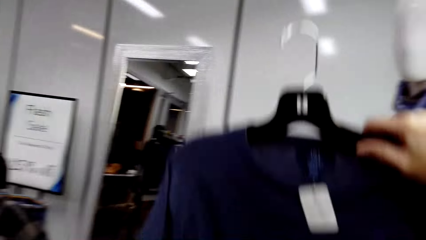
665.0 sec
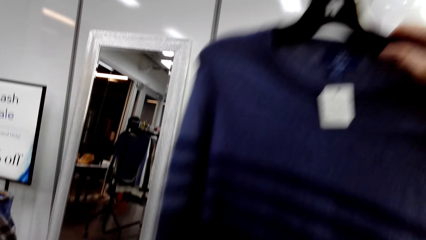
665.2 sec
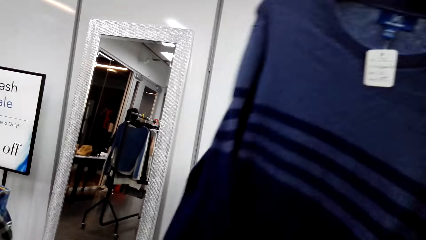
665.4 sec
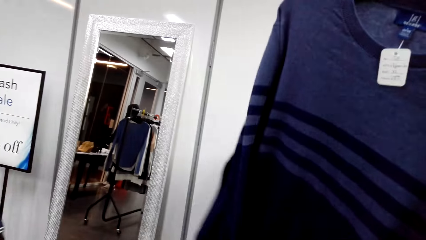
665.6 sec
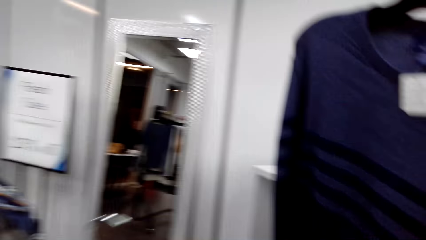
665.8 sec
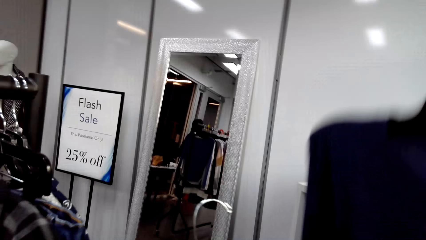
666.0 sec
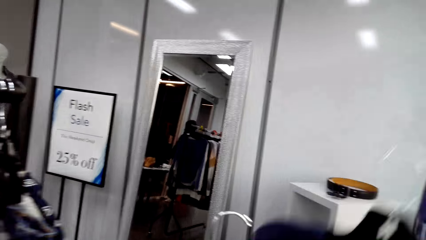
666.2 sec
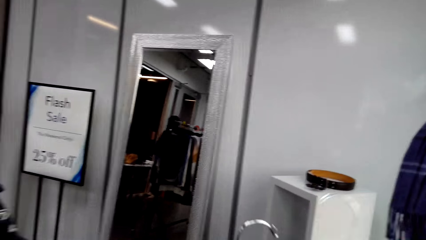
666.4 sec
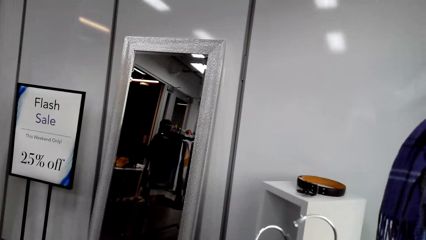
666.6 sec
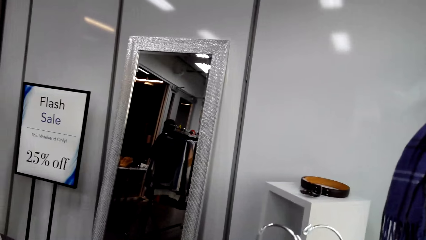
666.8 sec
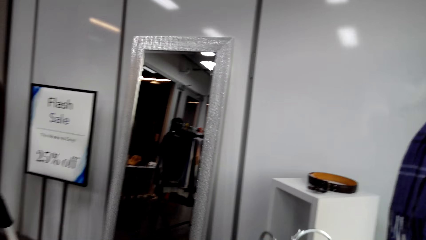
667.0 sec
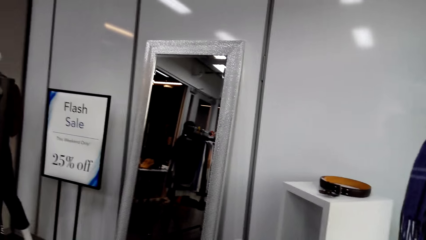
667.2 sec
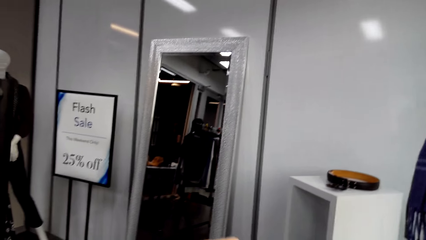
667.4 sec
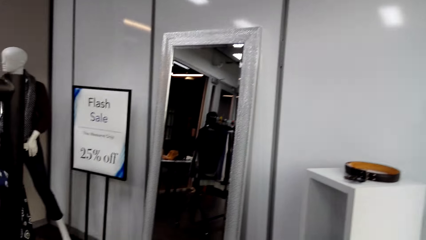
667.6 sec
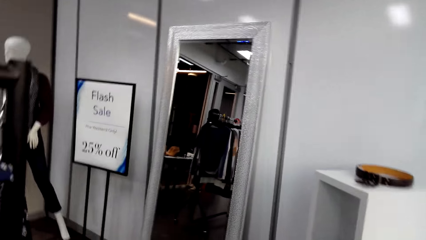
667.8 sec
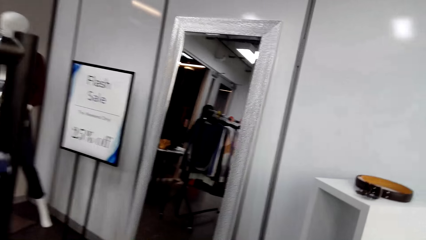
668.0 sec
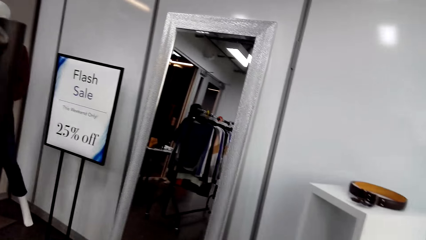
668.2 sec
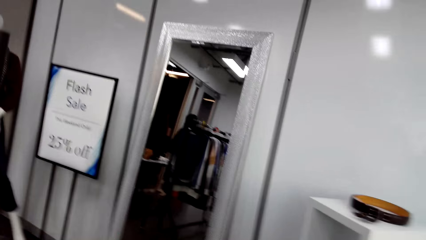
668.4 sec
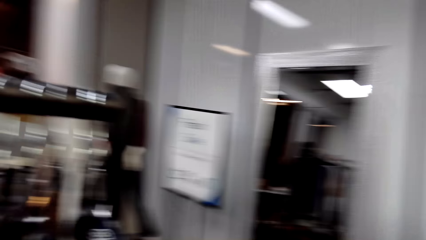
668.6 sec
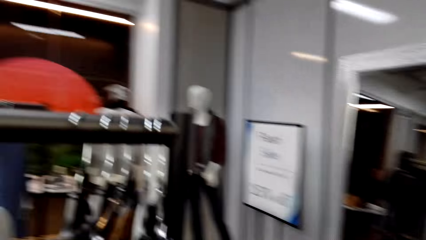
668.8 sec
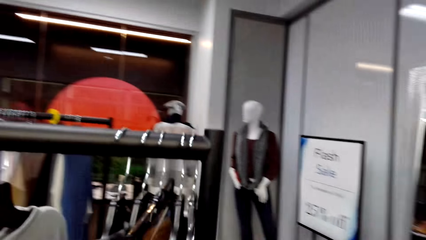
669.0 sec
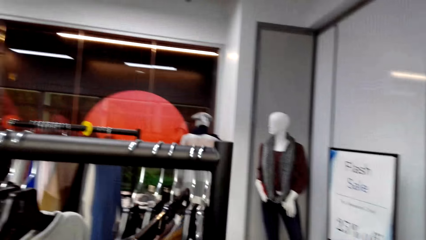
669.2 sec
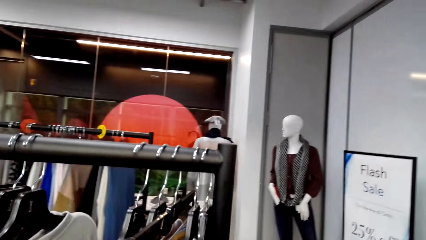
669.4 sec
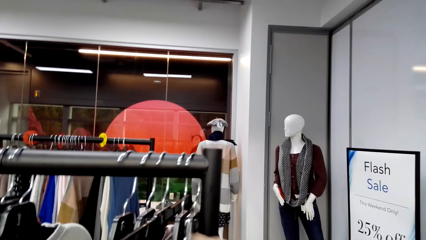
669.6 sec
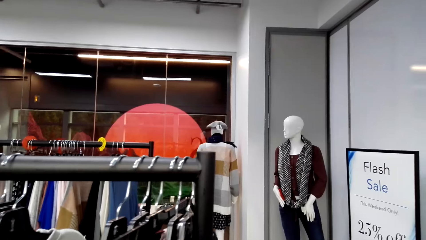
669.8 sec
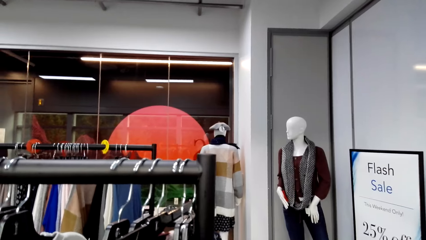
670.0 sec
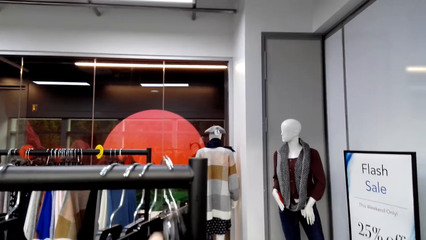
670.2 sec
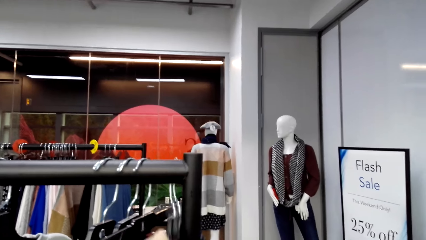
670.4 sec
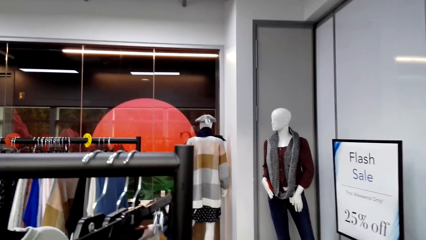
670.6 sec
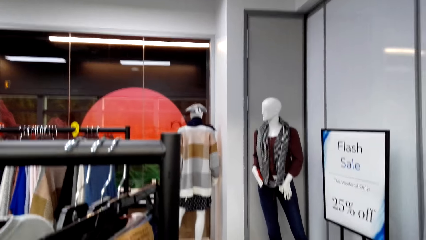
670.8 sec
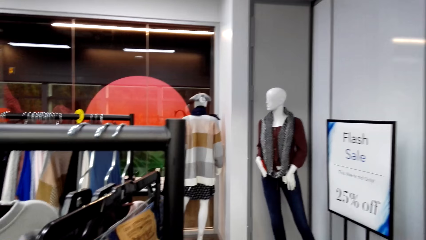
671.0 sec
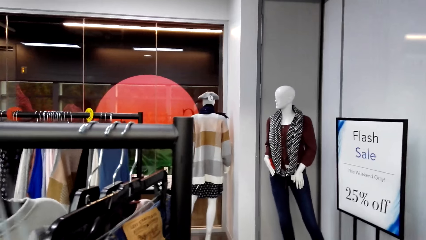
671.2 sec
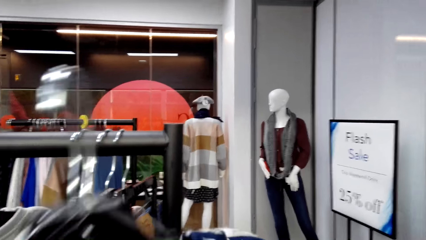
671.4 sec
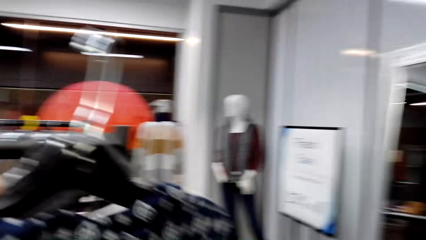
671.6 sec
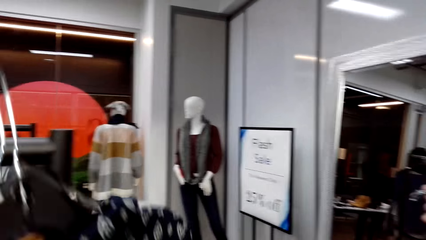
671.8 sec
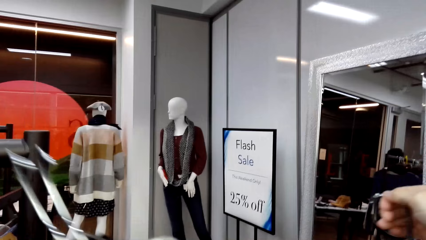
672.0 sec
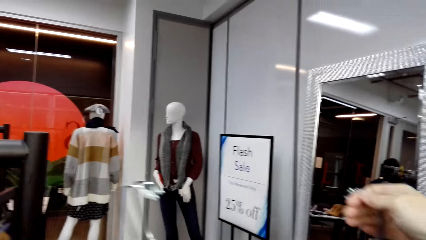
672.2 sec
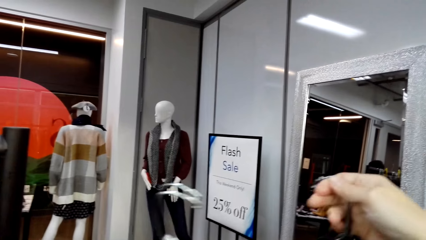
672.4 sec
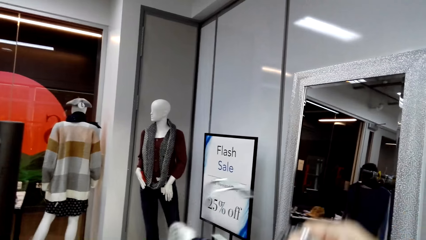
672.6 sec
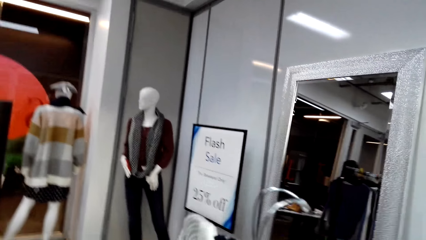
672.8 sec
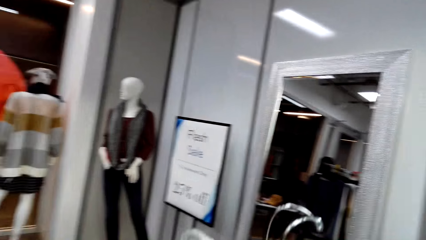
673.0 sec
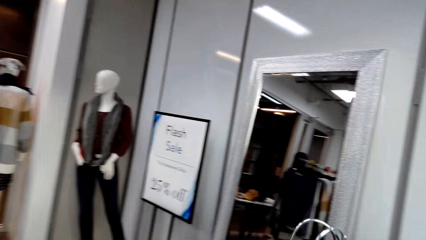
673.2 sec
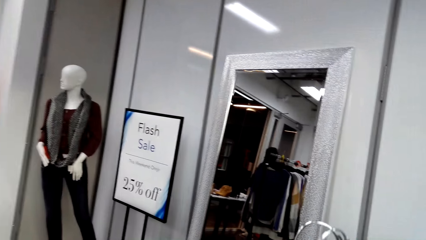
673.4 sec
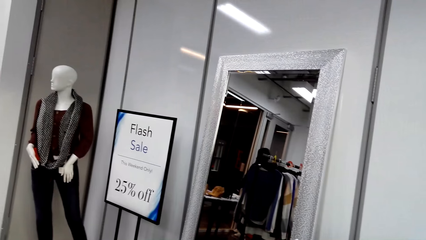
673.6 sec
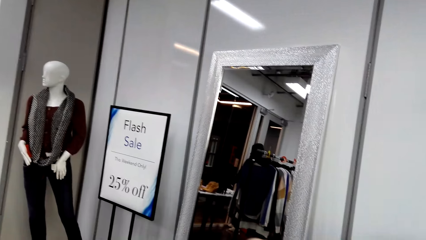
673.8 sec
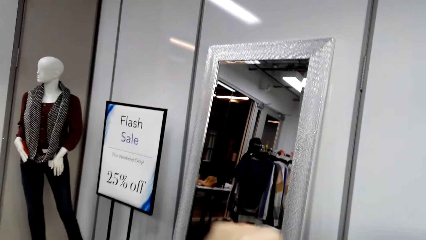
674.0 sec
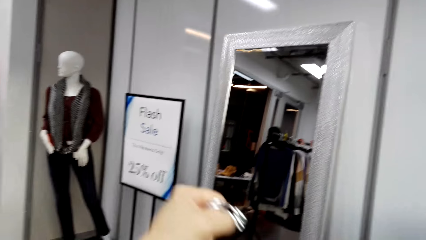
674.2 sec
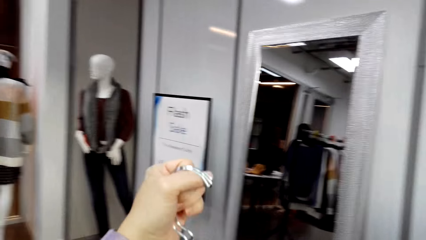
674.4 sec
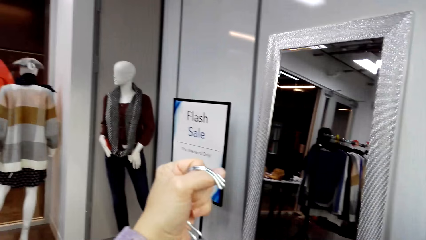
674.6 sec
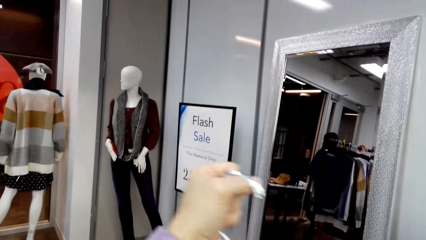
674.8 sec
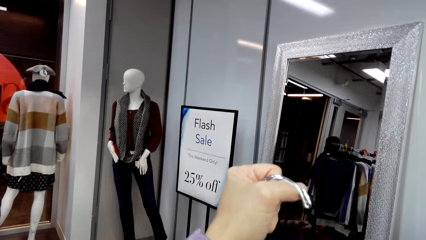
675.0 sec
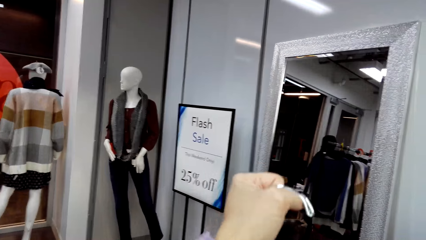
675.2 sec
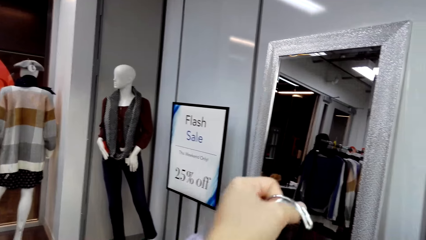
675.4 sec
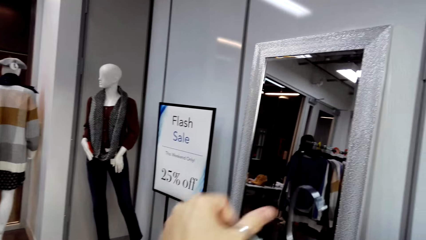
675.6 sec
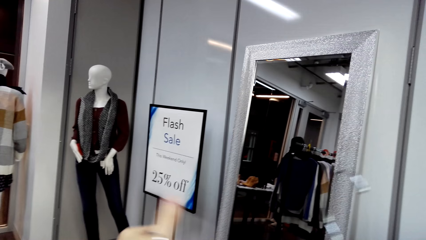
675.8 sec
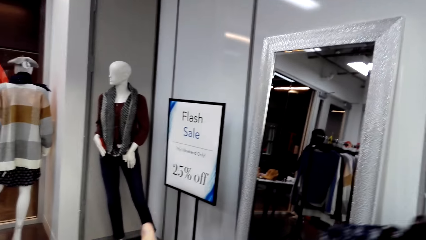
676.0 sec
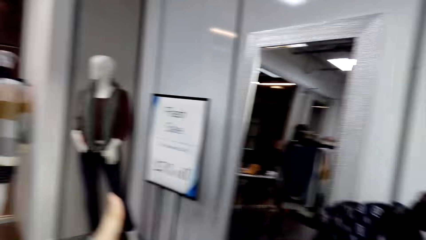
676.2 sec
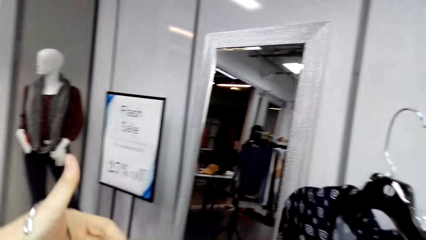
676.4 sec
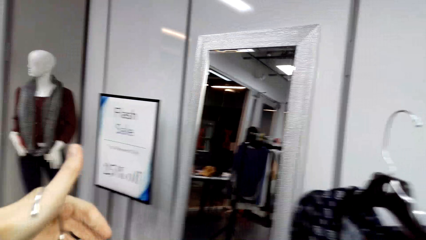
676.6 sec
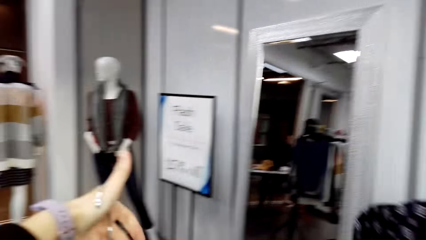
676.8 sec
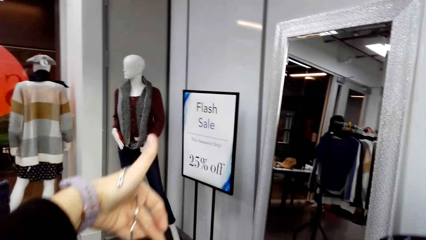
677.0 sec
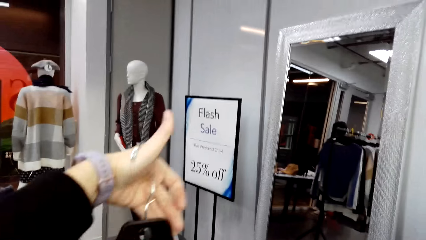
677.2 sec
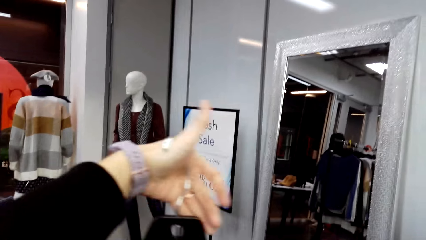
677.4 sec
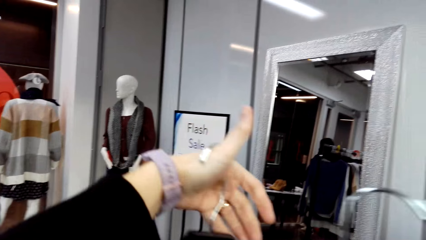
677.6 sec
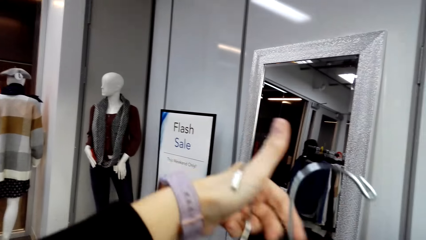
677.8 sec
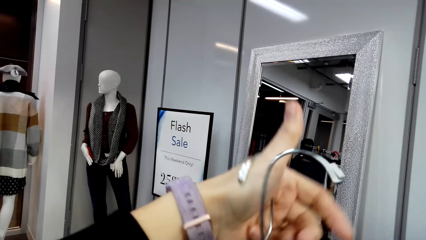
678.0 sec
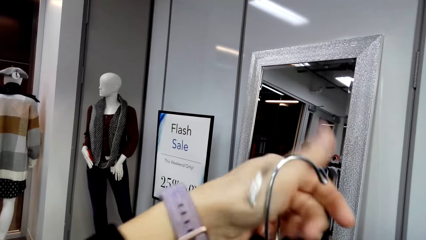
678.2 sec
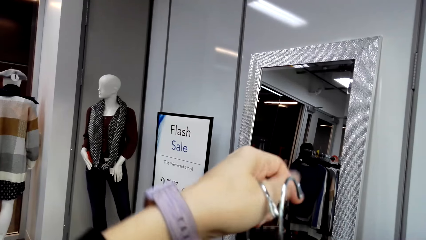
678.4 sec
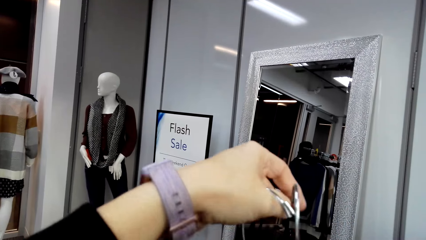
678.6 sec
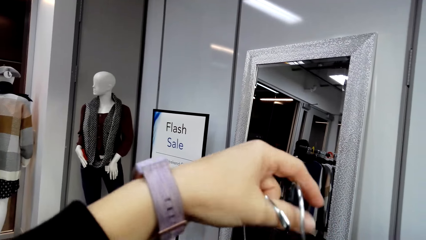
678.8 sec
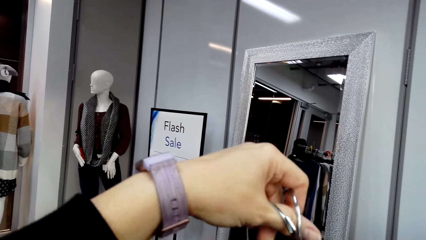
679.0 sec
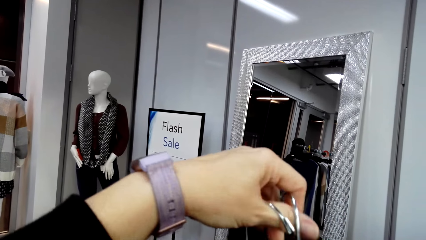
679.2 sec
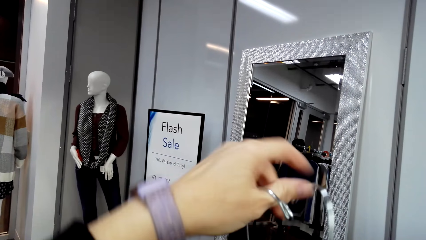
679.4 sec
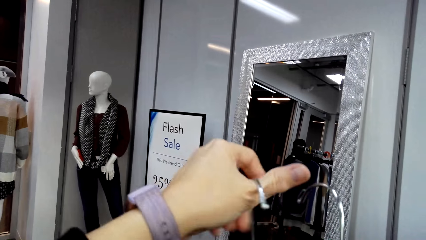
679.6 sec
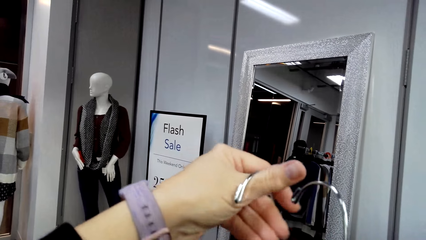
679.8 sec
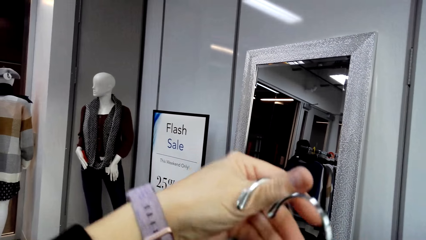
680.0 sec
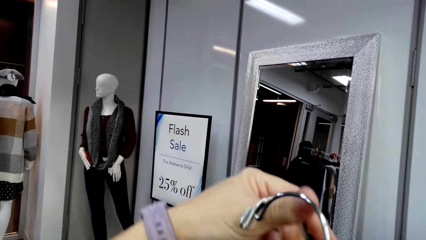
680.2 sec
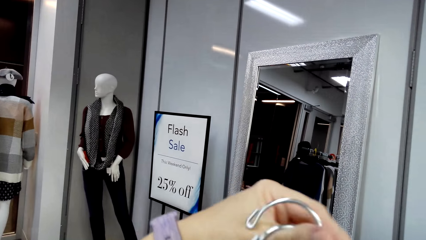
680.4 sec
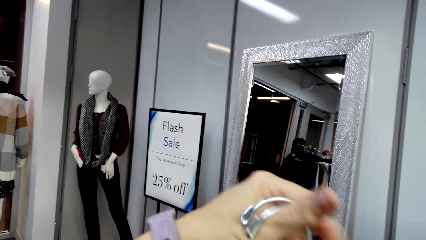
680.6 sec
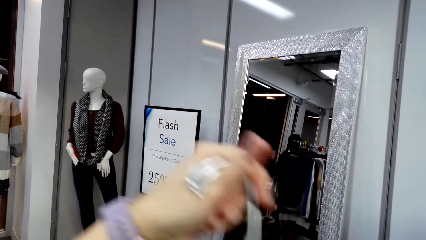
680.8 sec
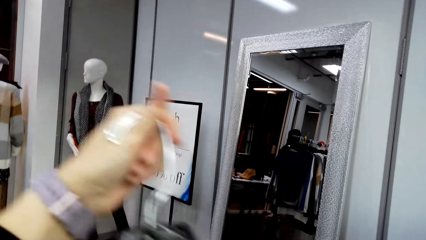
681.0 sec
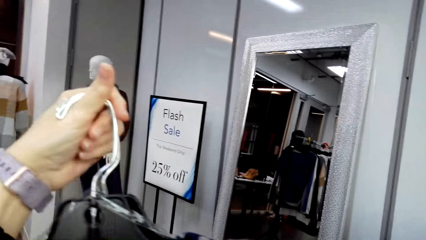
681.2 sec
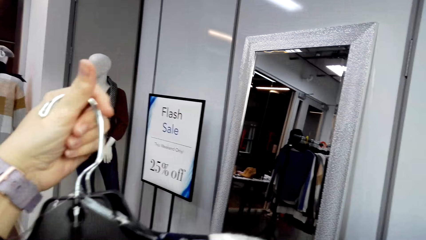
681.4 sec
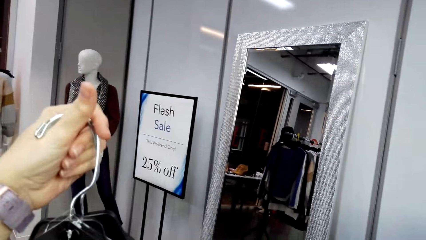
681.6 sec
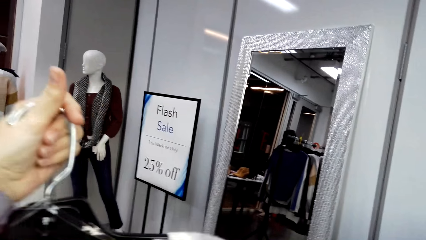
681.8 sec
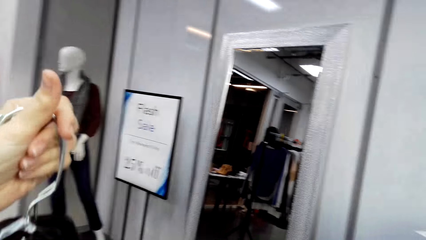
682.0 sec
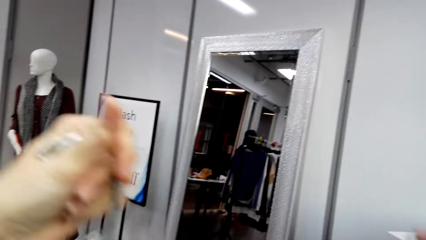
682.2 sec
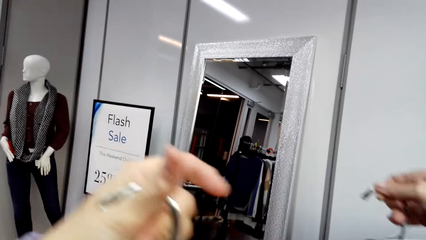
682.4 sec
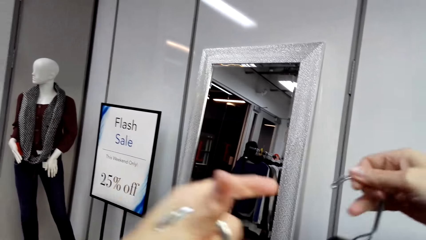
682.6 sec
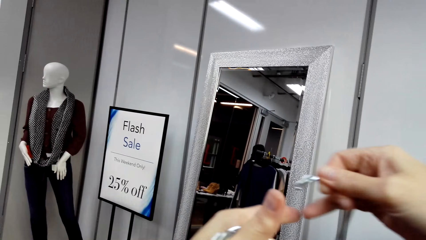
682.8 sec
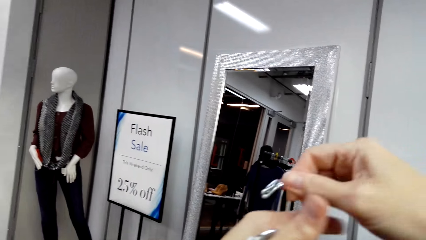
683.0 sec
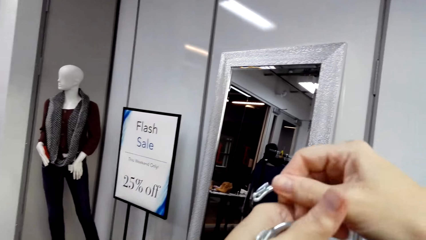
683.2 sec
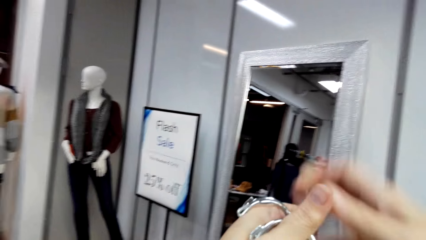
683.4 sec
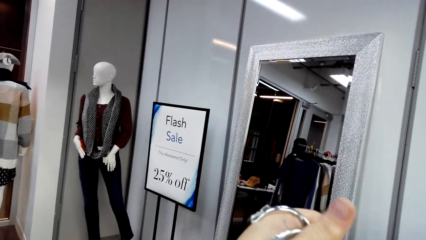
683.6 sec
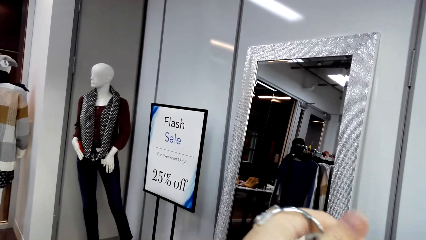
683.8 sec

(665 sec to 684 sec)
The camera wearer looks at the sweater and lifts up the clothing. They walk in the store and look around. They unhang clothes. They look at the clothes. They arrange the picked clothes. They hold the hangers together.
